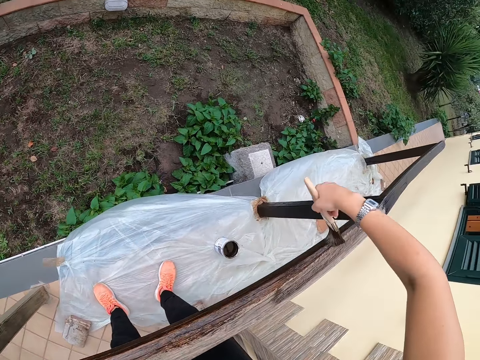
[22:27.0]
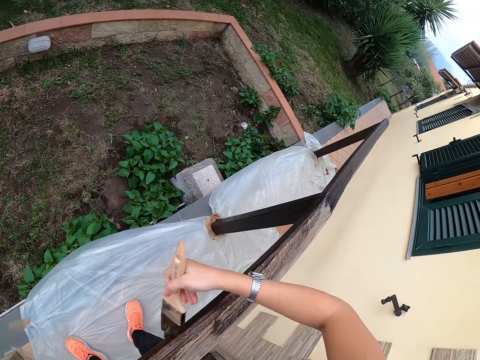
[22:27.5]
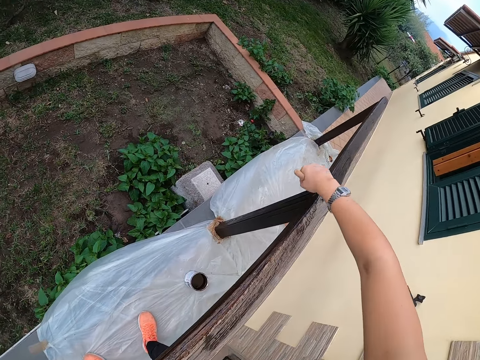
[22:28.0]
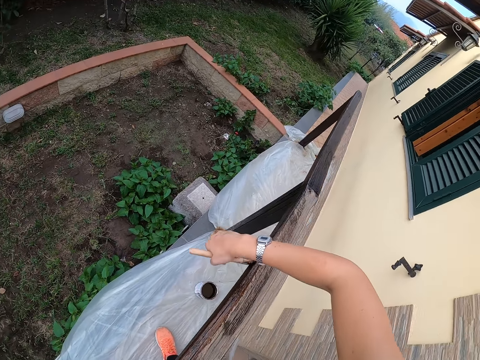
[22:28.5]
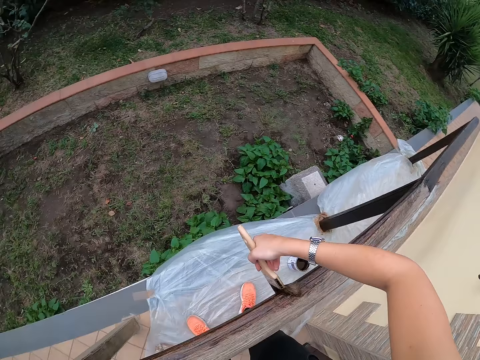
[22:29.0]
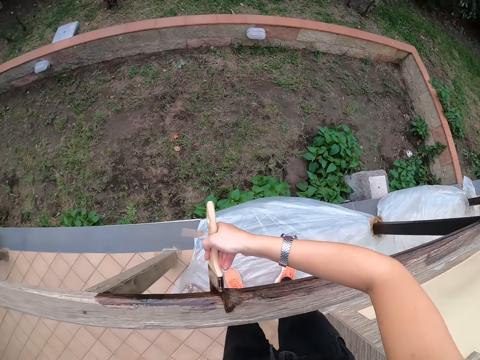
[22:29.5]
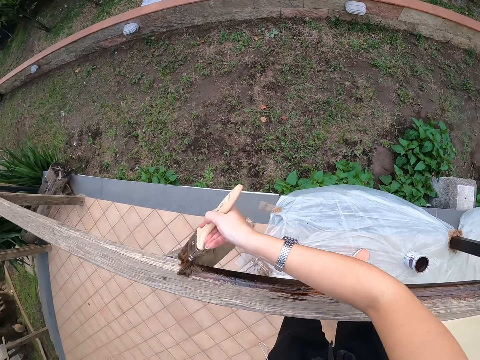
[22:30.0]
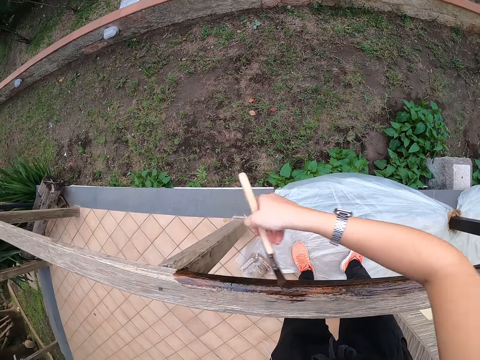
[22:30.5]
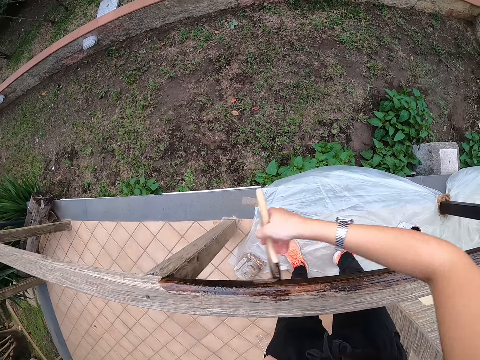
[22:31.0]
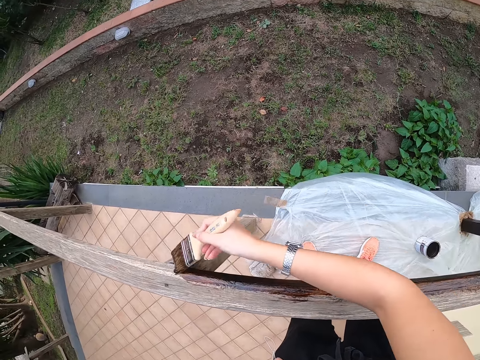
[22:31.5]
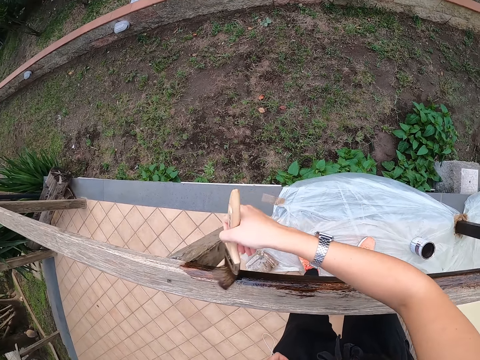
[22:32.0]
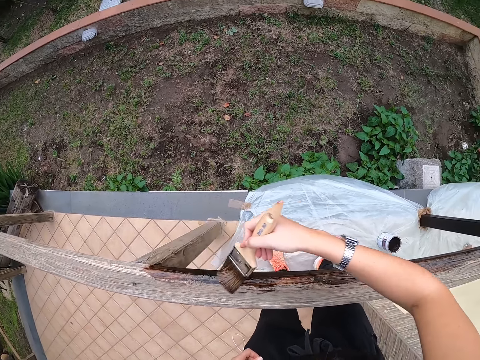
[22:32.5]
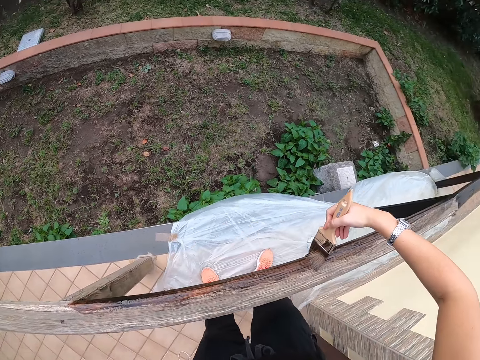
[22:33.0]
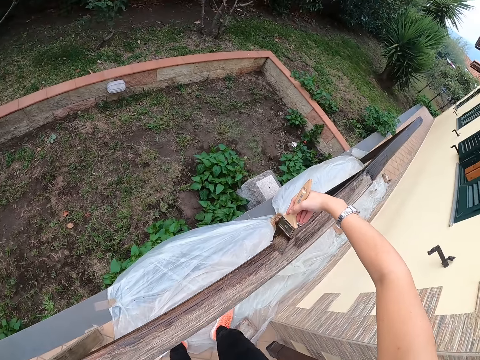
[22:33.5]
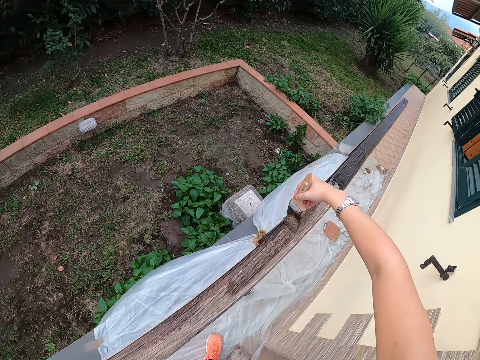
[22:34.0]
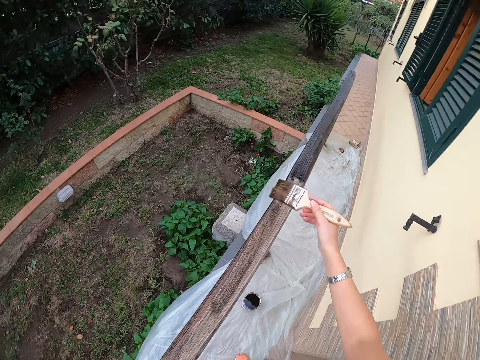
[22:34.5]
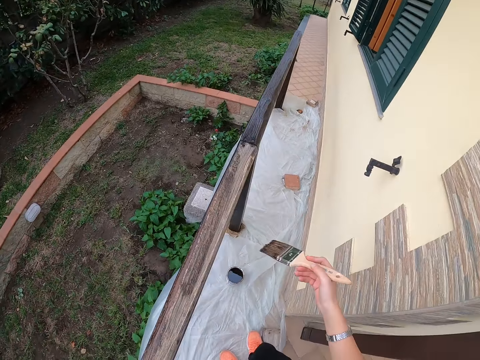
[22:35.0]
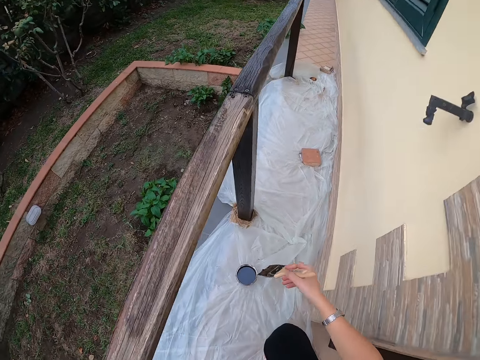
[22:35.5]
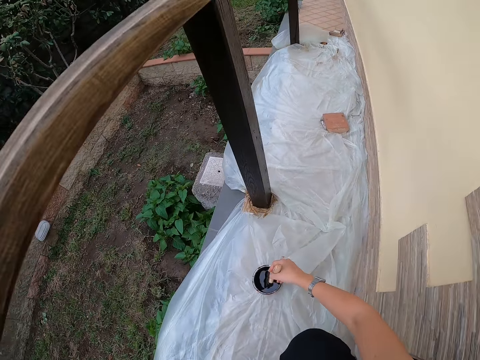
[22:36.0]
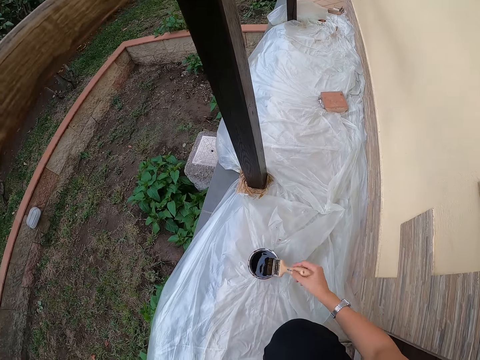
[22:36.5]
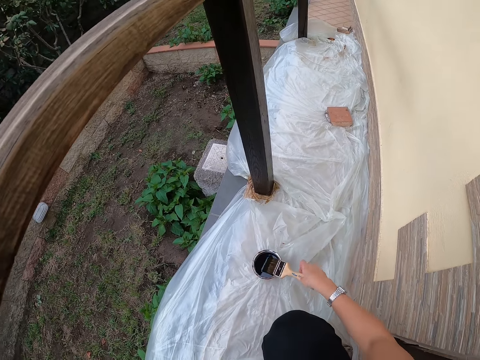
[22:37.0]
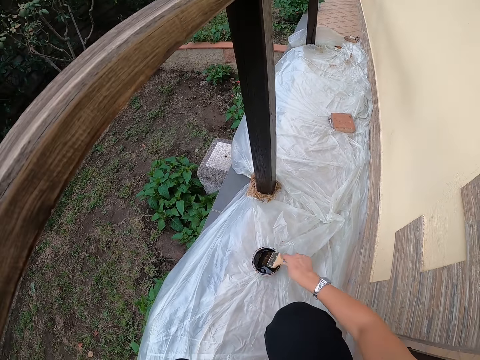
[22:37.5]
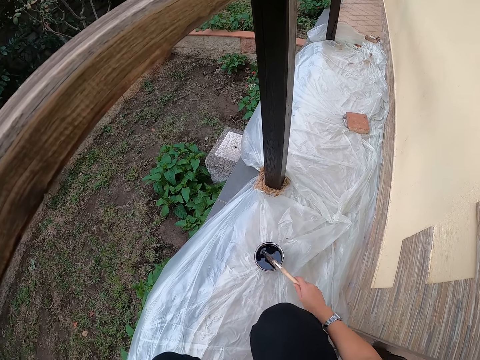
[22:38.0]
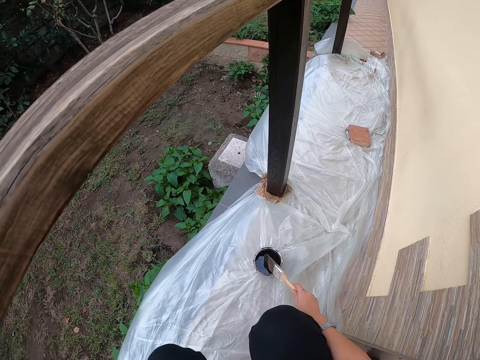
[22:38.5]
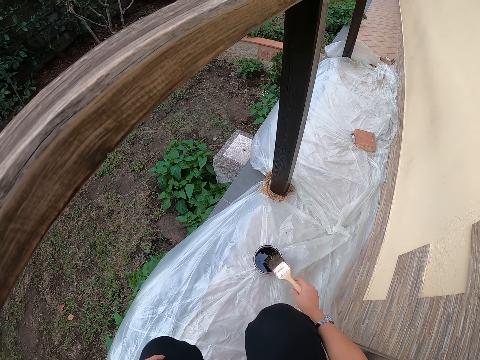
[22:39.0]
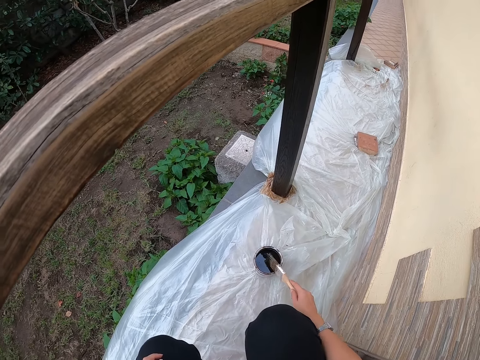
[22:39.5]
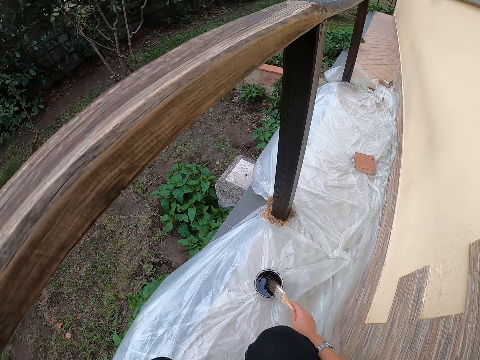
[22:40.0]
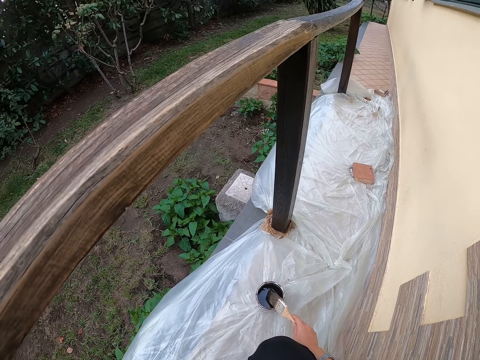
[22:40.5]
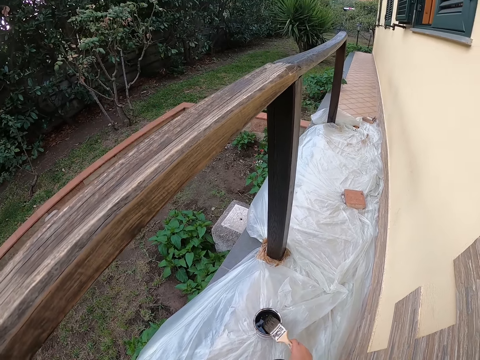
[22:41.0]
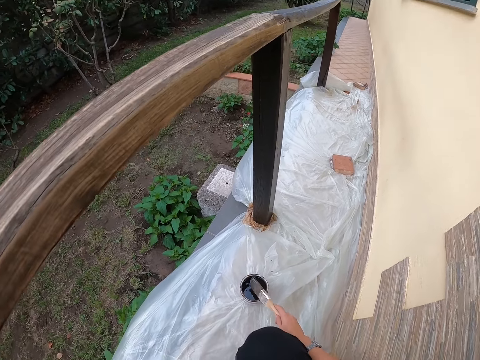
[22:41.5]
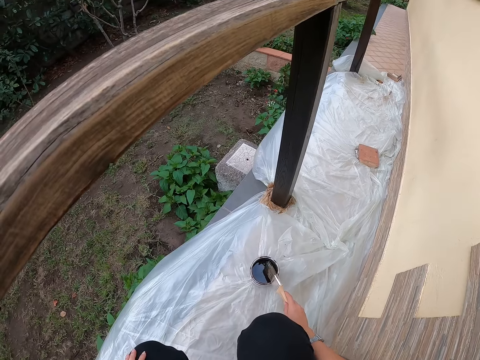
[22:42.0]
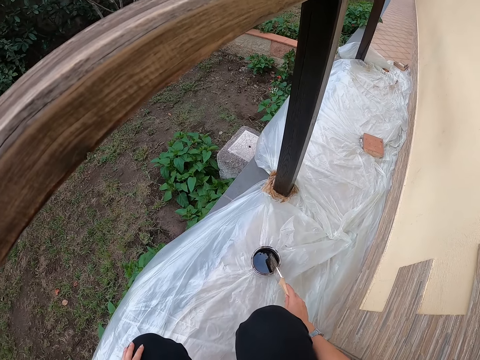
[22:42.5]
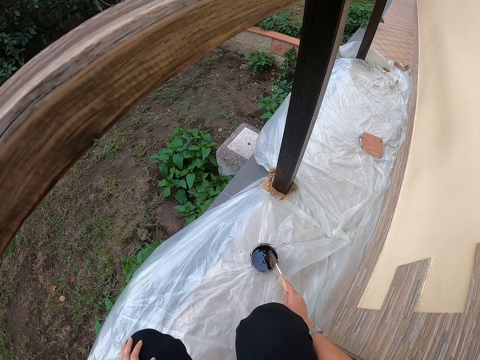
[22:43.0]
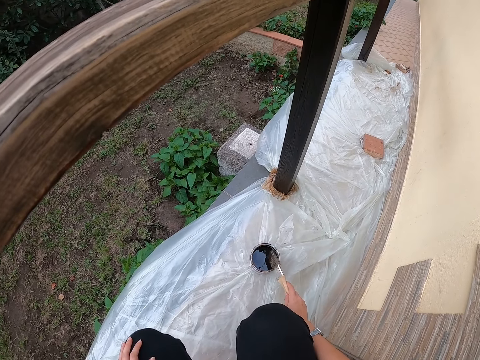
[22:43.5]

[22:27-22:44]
The camera wearer stops painting the balcony. They lower the paint brush. They take some paint from the paint can with the paint brush. They hit the top of the paint can with the paint brush. They turn the paint brush. They hit the can of paint. They turn the paint brush. They hit the can of paint.

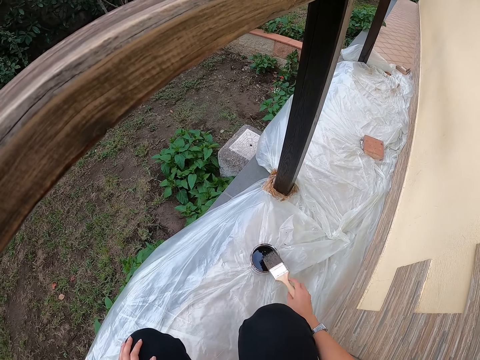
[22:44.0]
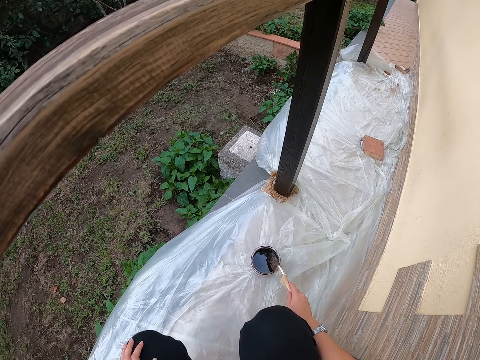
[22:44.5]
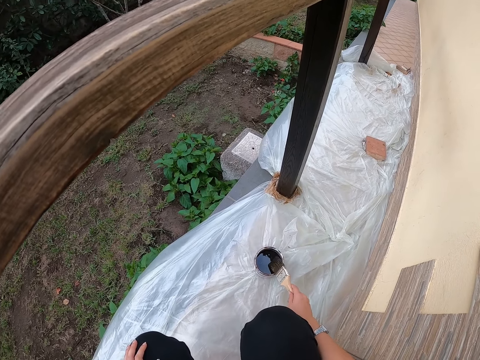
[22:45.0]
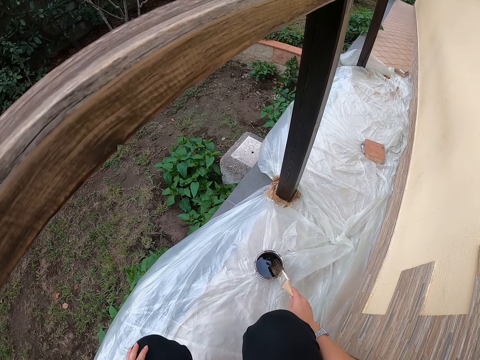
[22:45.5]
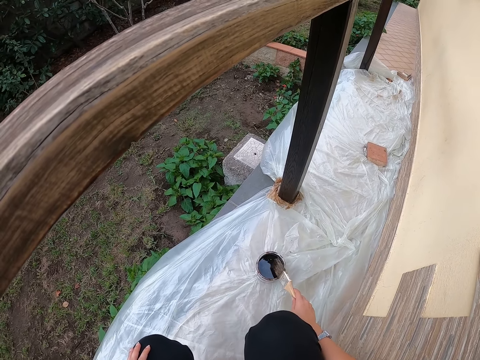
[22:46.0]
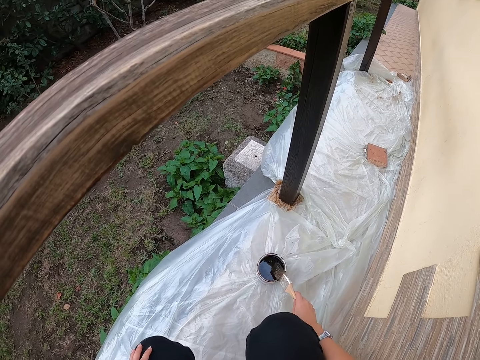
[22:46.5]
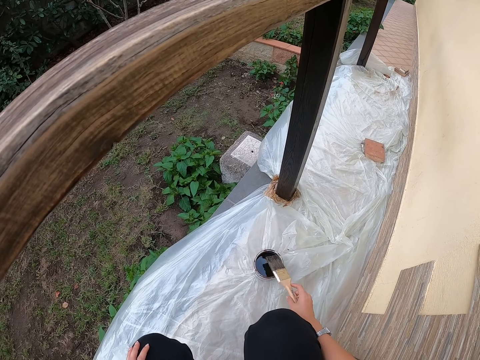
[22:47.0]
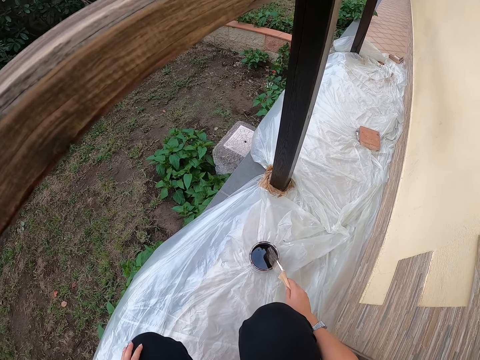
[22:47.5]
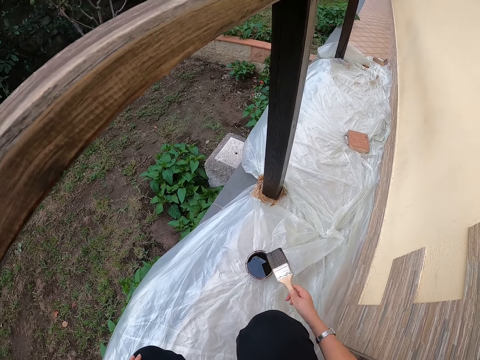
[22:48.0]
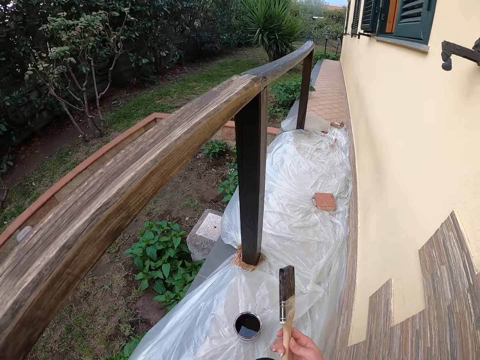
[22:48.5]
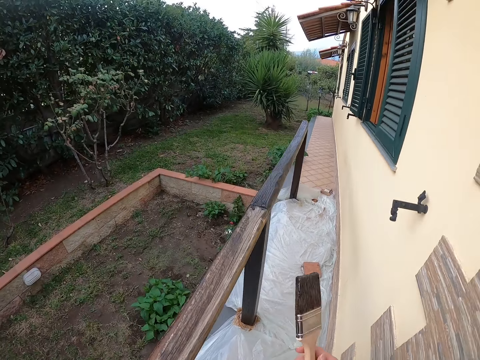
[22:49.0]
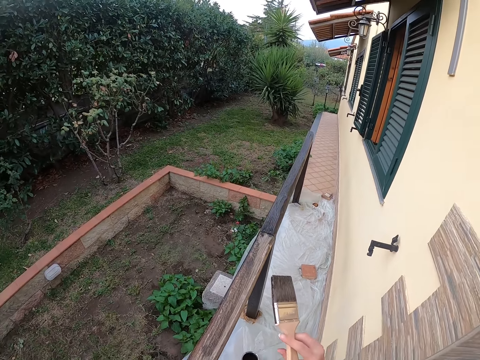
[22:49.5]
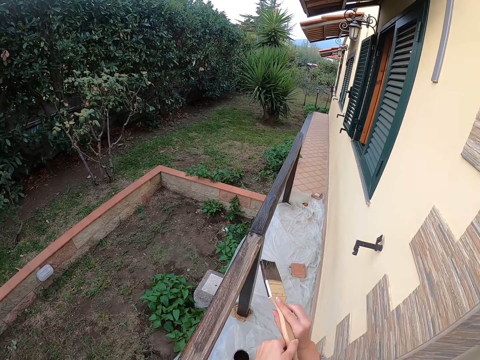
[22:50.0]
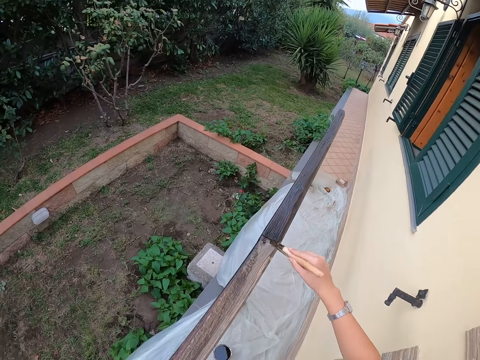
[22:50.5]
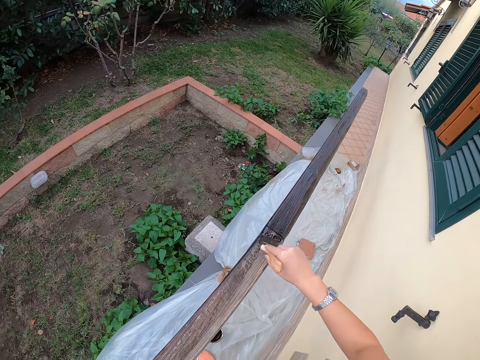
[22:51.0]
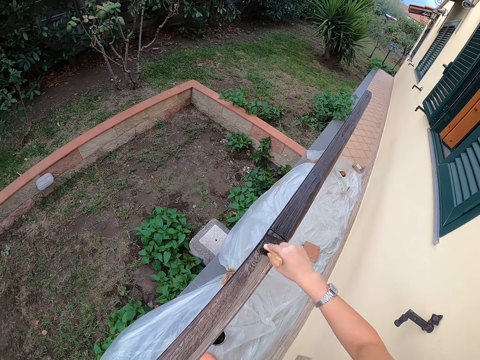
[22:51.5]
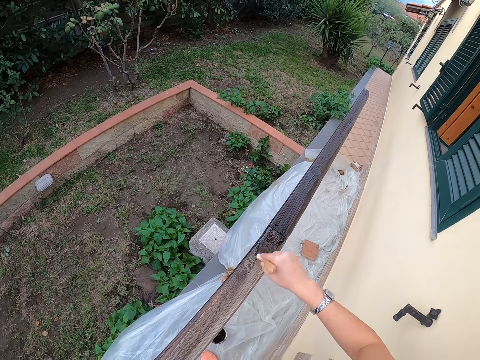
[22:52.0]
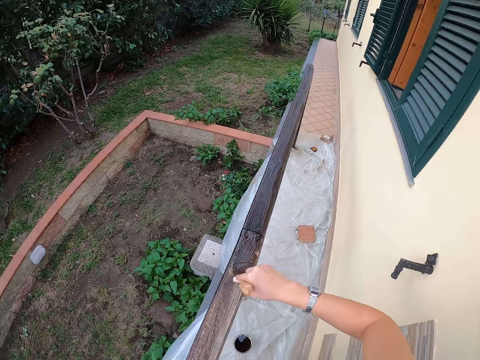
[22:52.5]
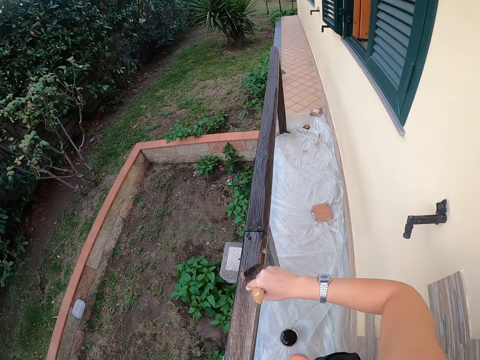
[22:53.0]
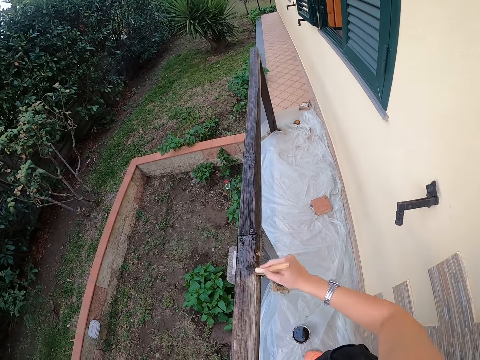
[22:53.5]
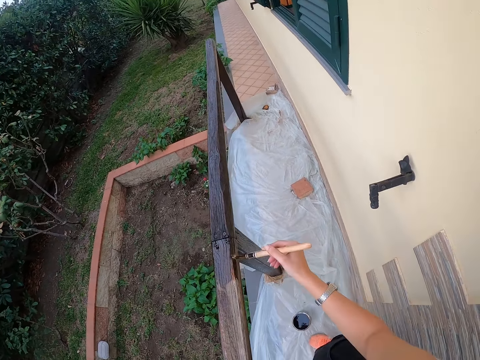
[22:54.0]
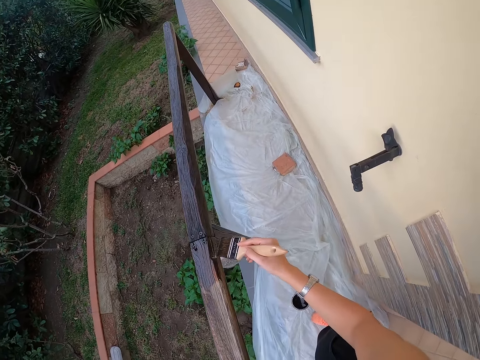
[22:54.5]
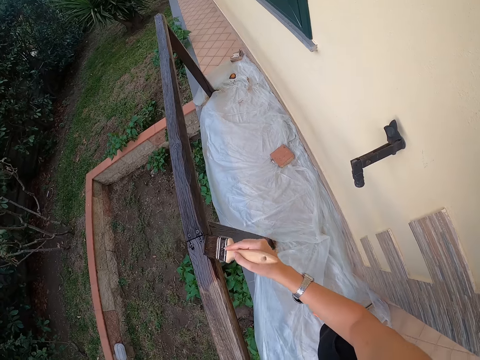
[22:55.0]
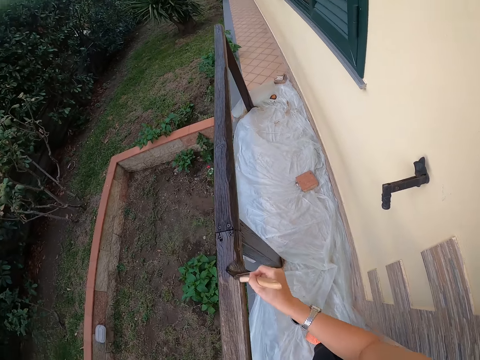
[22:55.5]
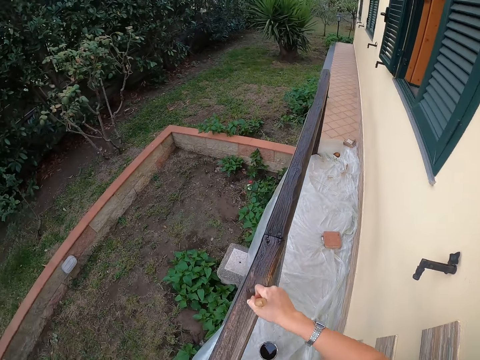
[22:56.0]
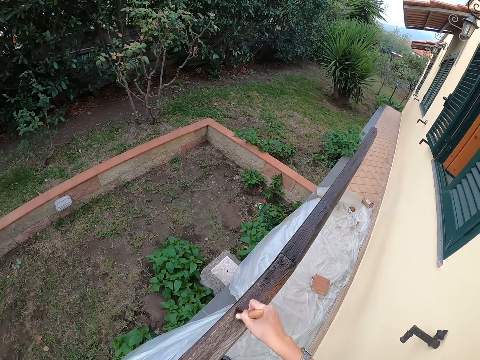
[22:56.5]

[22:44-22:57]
The camera wearer turns the paint brush. They stop hitting the paint brush on the top of the paint can. They stand up. They paint the balcony with the paint brush.
